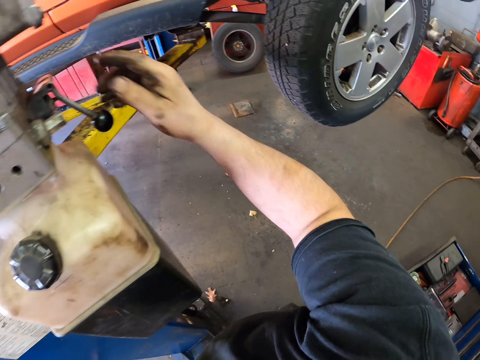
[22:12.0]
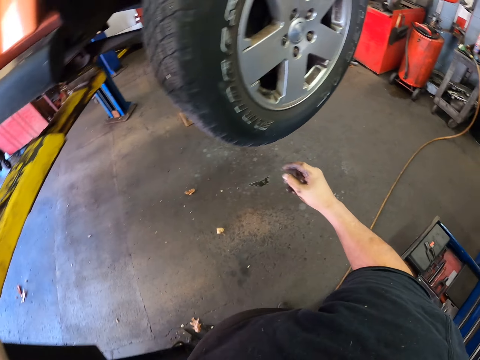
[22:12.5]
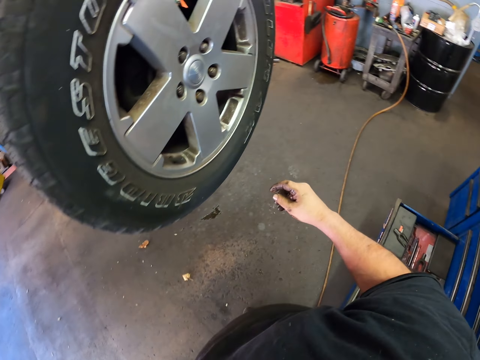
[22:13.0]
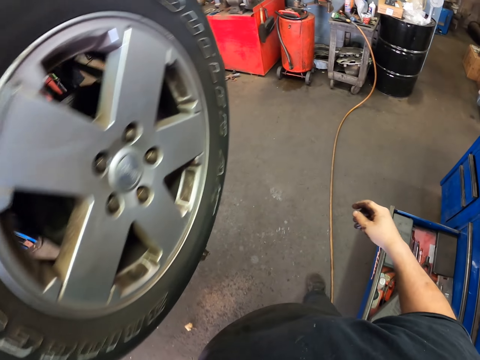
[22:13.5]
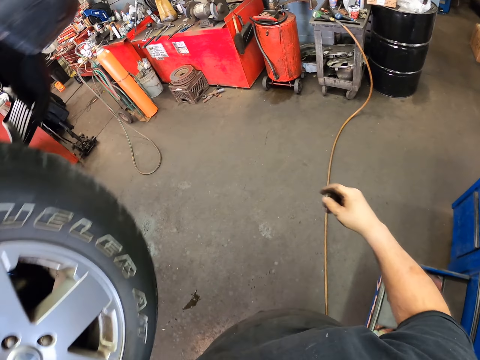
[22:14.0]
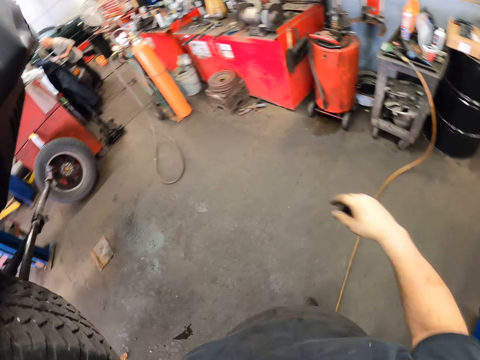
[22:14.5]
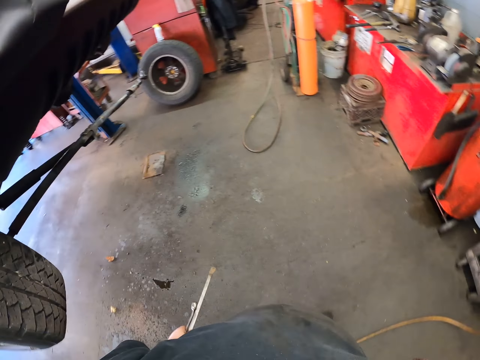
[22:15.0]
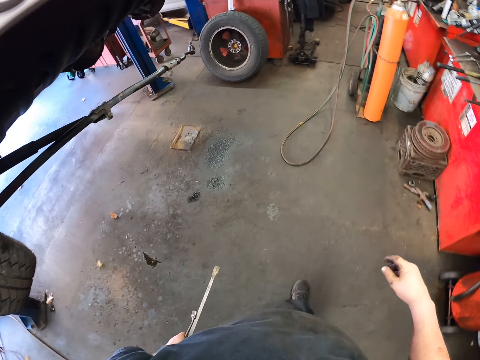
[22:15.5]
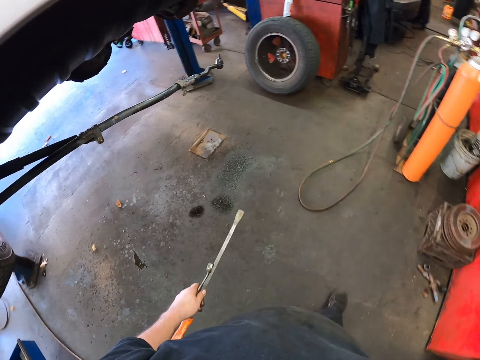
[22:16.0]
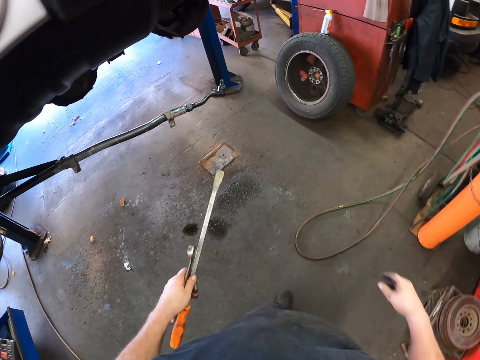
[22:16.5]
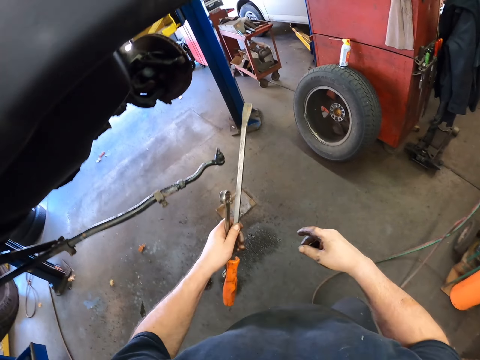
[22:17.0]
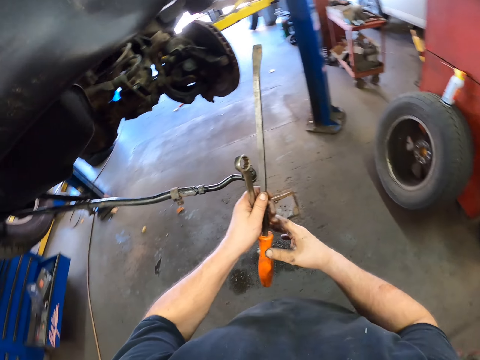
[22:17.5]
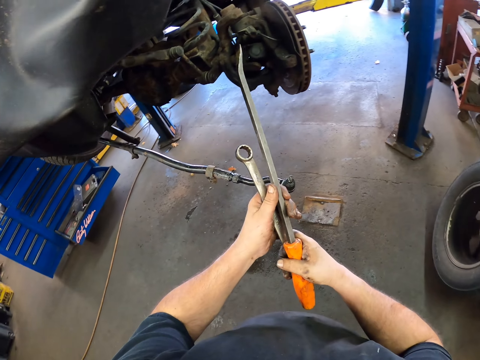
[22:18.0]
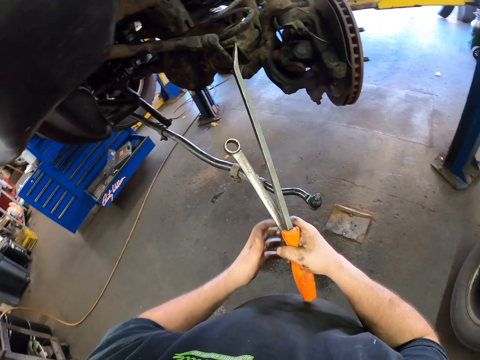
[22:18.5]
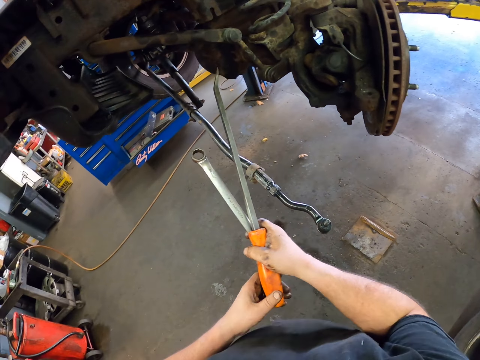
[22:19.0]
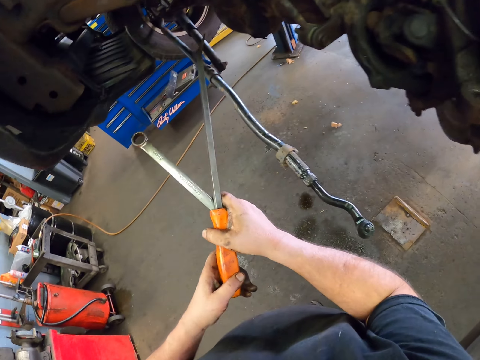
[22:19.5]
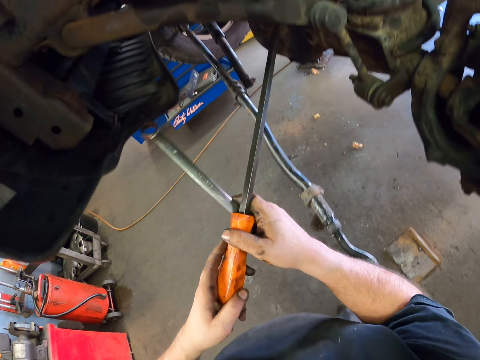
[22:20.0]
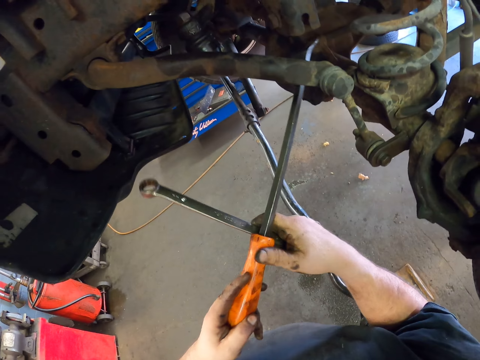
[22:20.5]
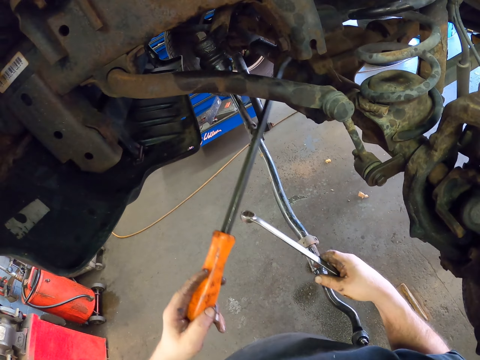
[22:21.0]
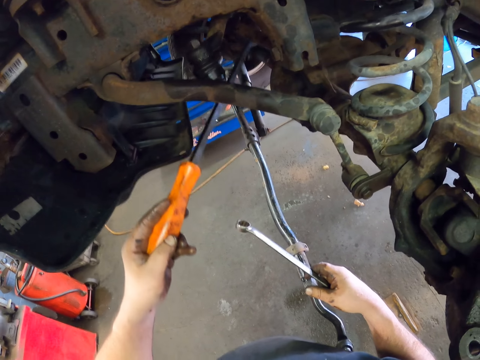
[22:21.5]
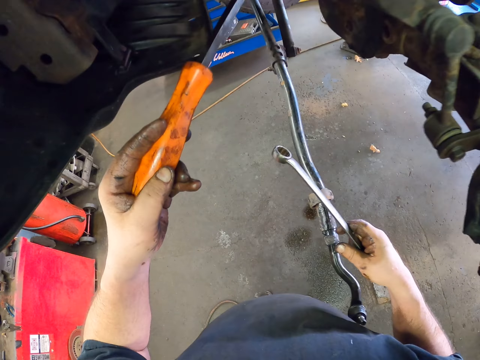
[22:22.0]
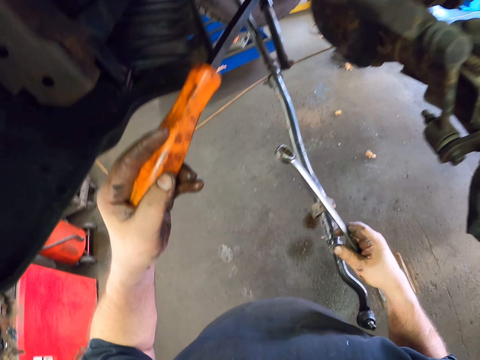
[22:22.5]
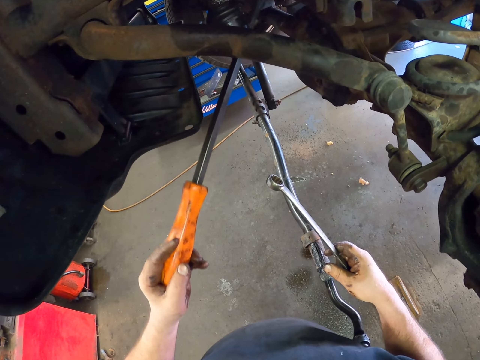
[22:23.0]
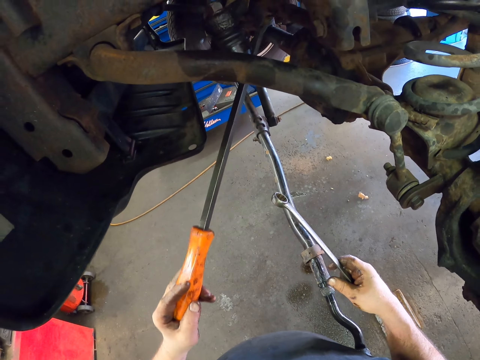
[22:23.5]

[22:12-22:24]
The camera wearer moves the hand. They step forward. They pass the spanner and screwdriver to the right hand. They move the hands. They pass the screwdriver to the left hand. They put the screwdriver on the car parts.

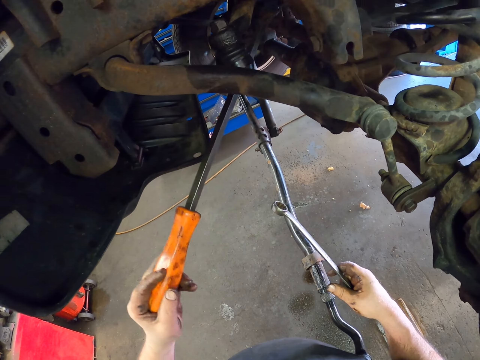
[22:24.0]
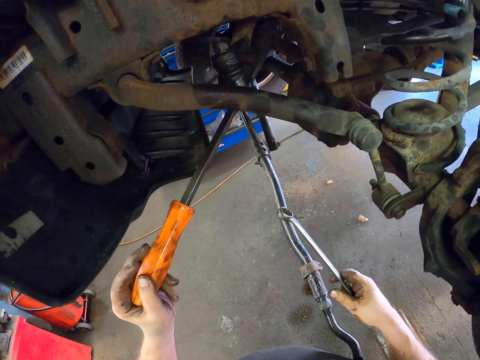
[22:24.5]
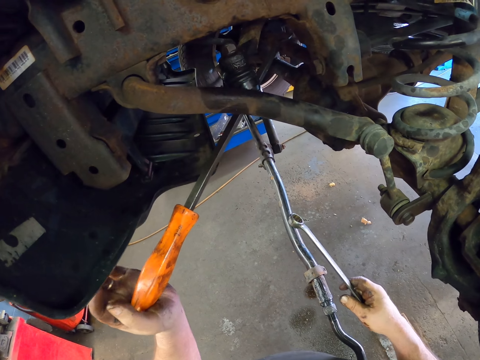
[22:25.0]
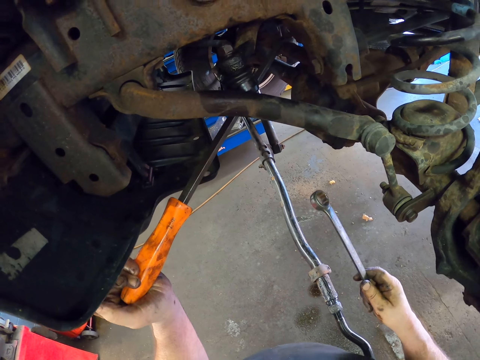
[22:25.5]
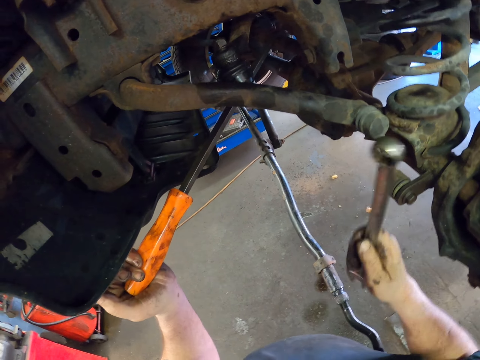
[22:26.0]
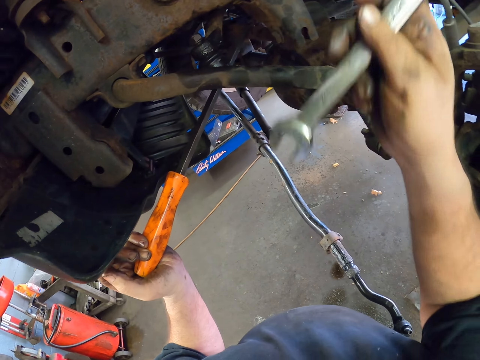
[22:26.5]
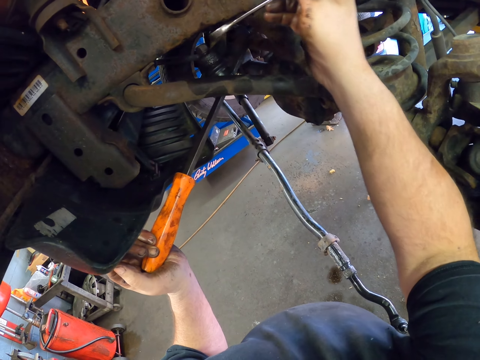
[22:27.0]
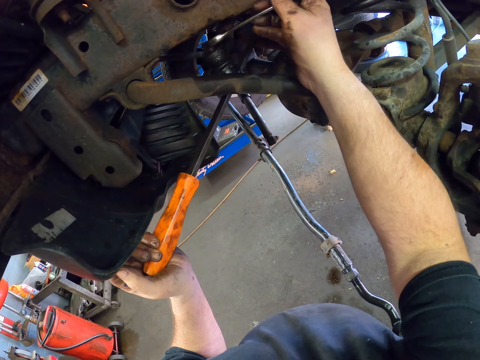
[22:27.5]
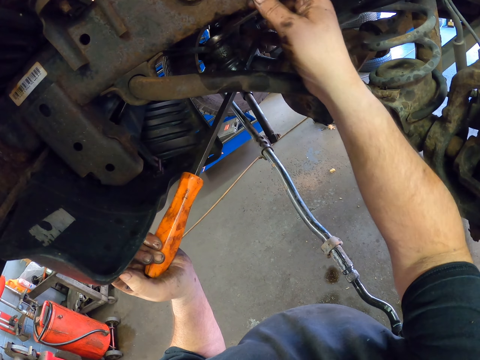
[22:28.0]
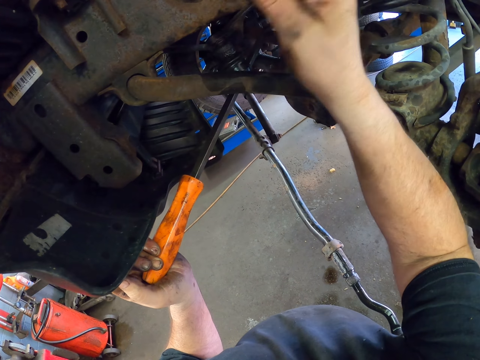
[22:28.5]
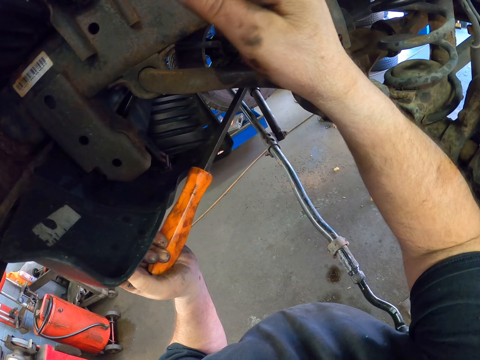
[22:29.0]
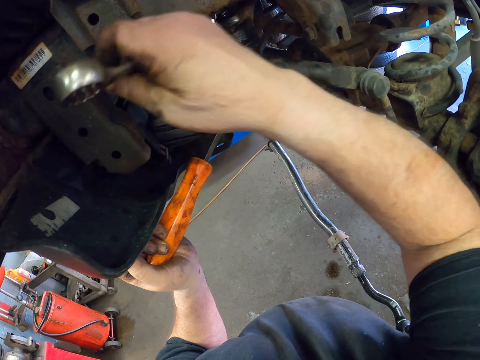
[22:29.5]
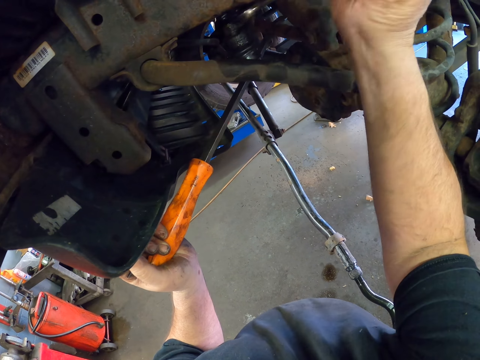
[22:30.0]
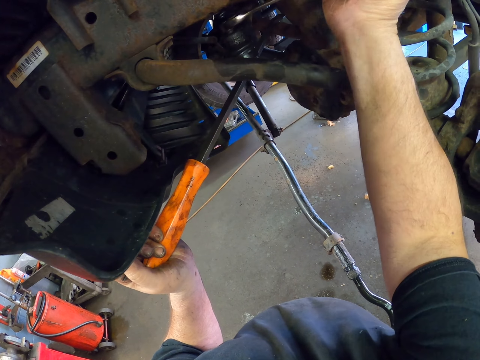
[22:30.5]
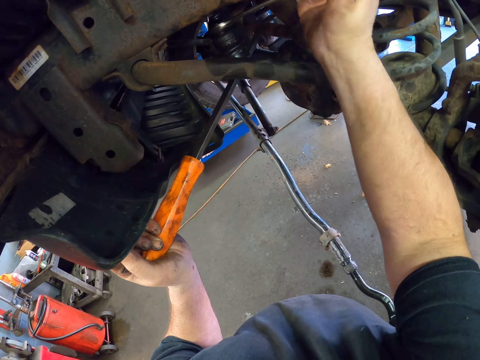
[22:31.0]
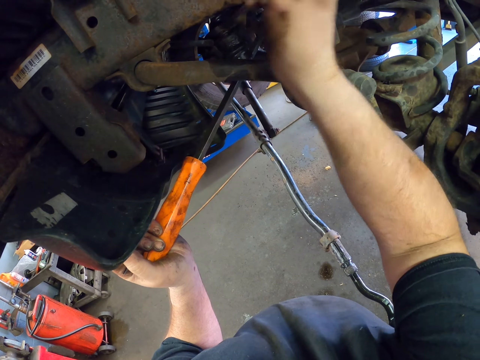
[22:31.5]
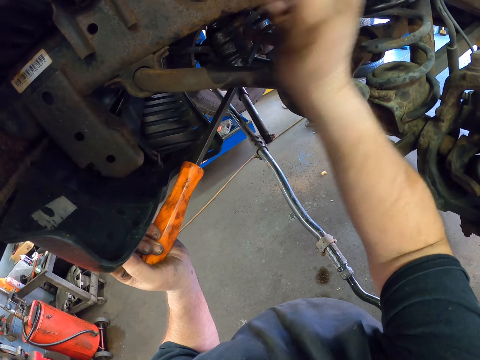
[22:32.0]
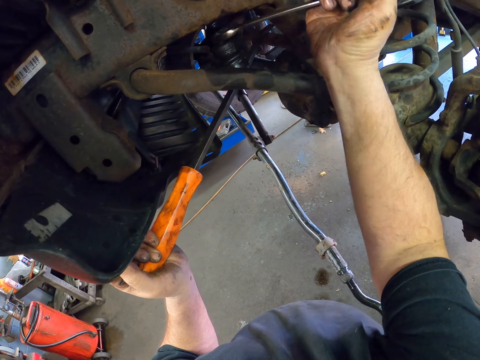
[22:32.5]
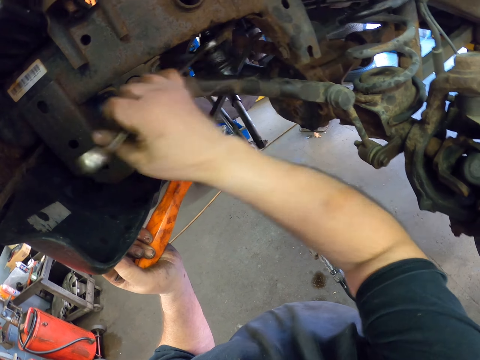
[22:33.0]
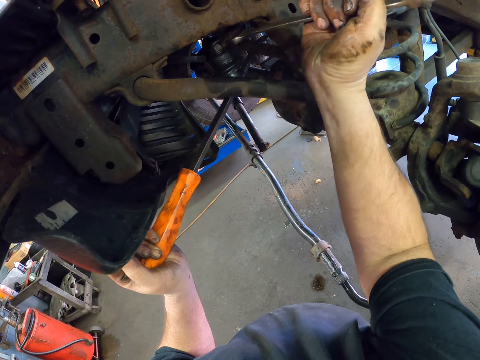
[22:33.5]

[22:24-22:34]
The camera wearer tightens the nut in a sway bar with the spanner.

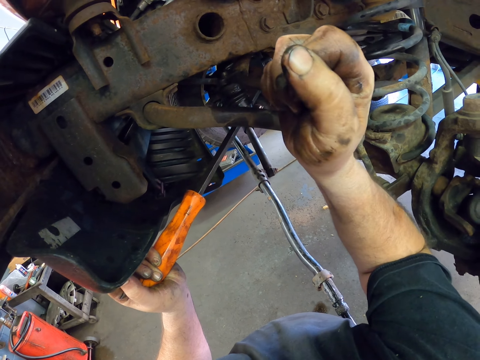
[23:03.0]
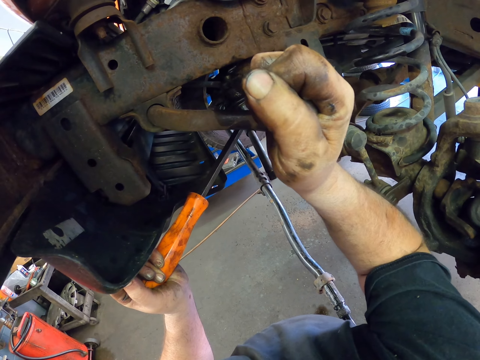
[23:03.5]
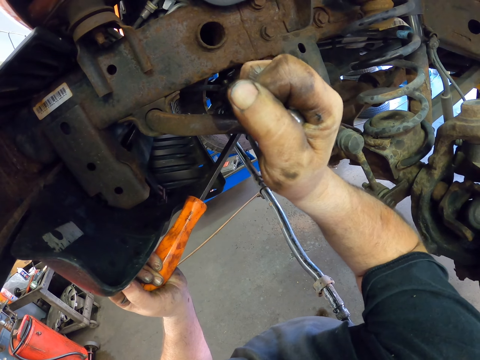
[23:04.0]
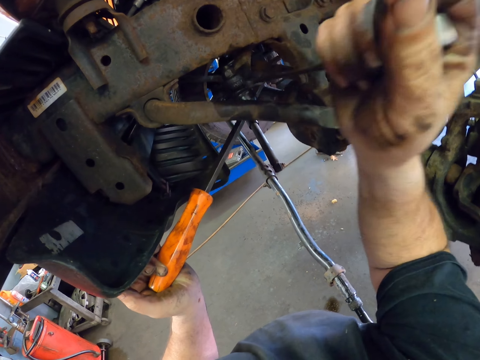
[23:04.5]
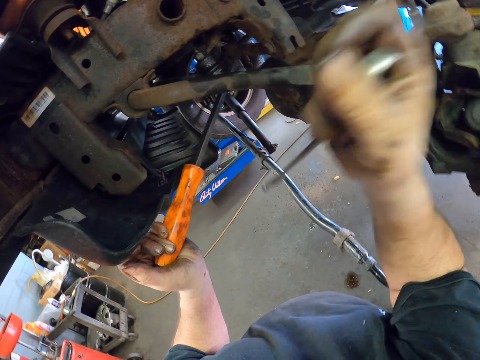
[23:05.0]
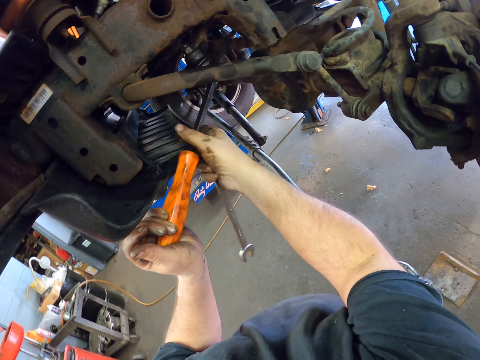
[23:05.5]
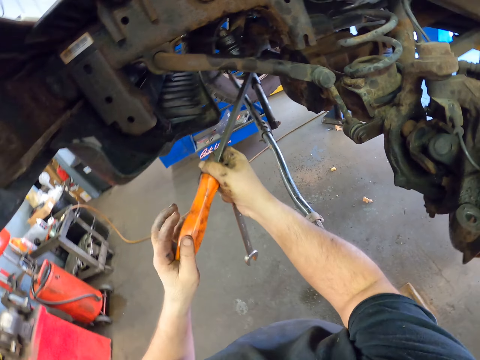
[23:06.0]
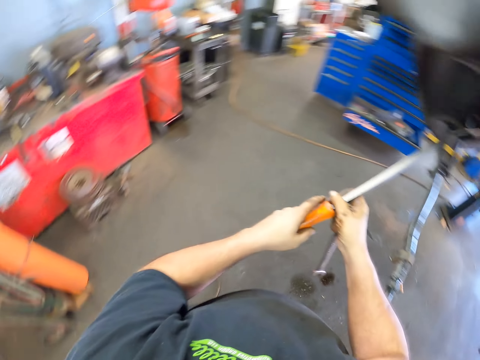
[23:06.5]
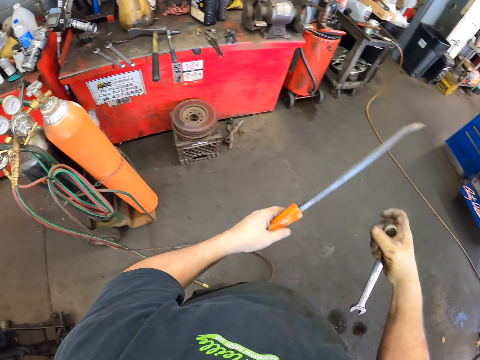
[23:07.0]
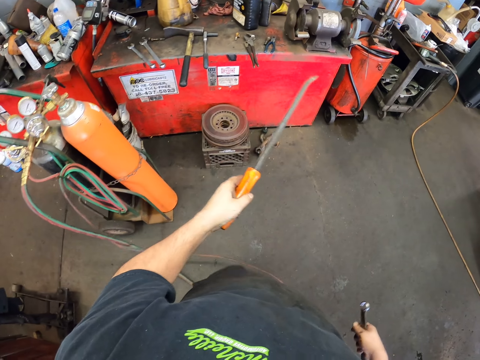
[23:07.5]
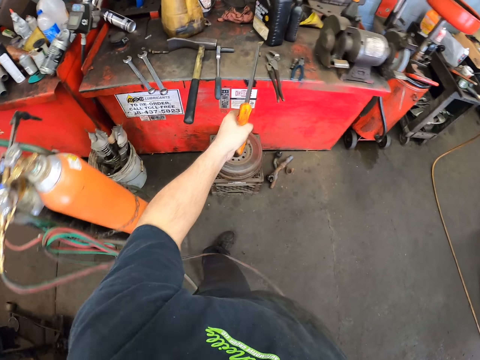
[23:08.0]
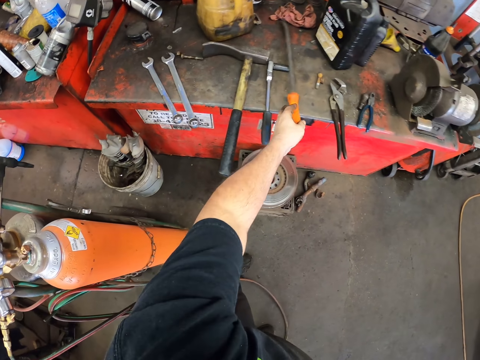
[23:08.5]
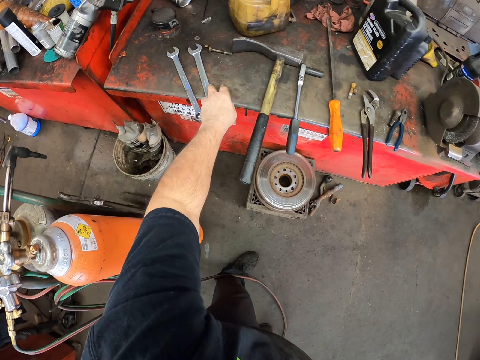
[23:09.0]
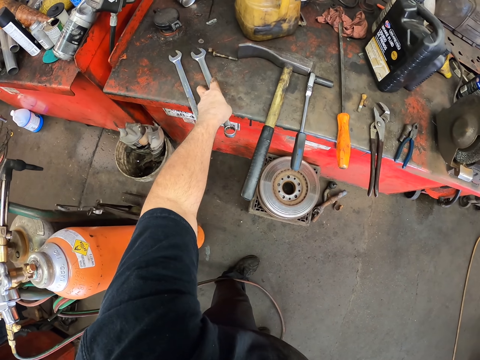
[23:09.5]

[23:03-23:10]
The camera wearer moves the hand. They move the screwdriver. They move the leg. They walk around. They put the screwdriver down. They pick up the spanner.
